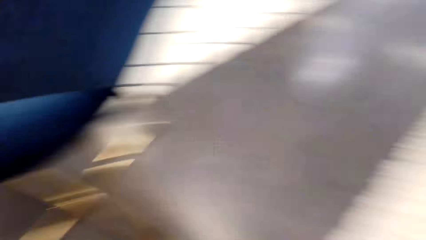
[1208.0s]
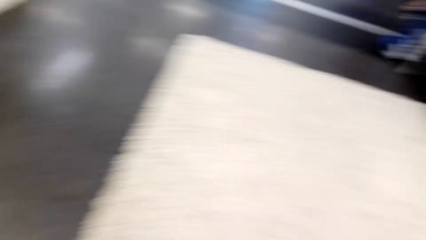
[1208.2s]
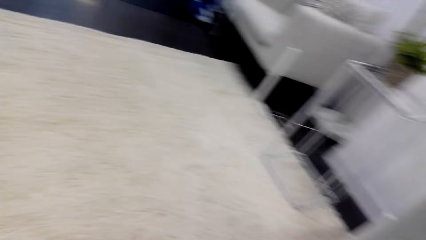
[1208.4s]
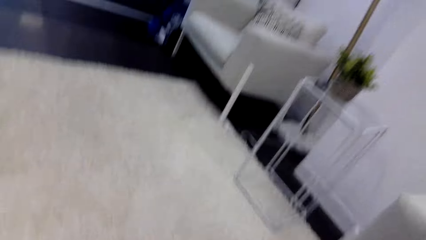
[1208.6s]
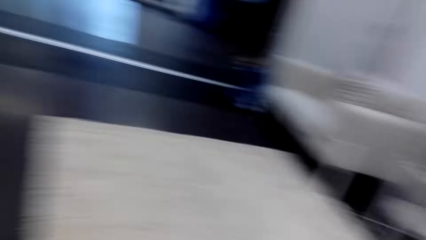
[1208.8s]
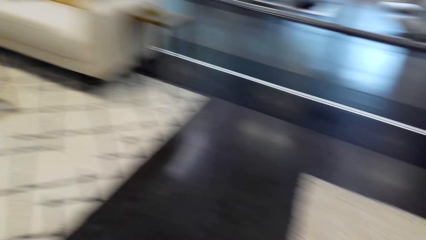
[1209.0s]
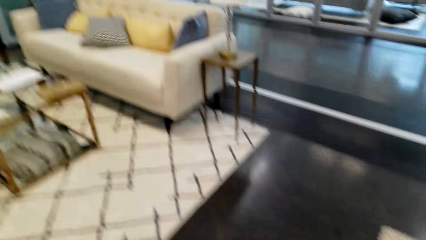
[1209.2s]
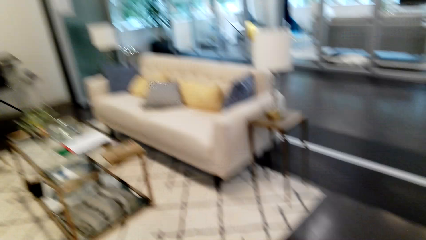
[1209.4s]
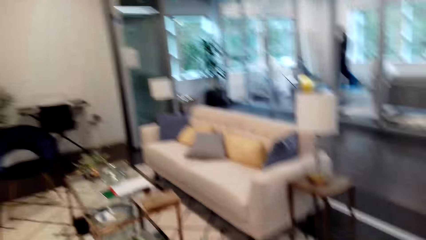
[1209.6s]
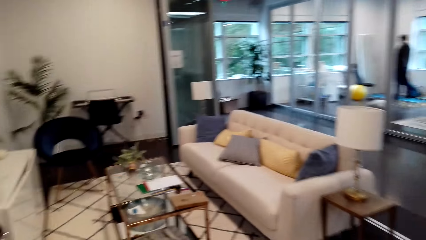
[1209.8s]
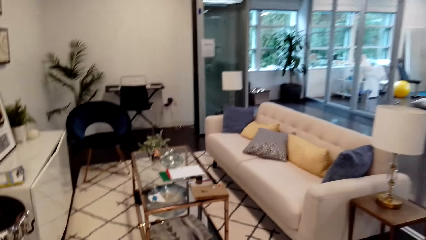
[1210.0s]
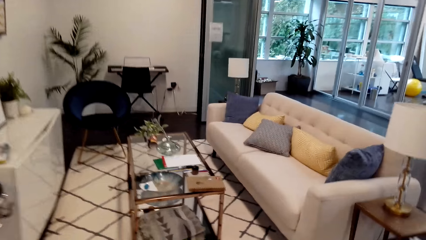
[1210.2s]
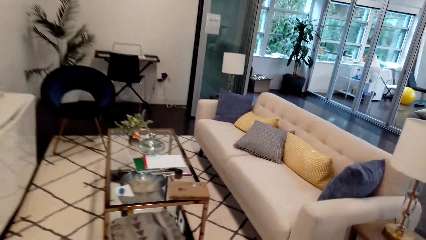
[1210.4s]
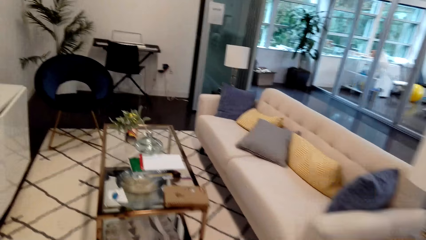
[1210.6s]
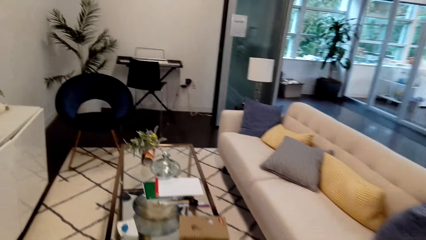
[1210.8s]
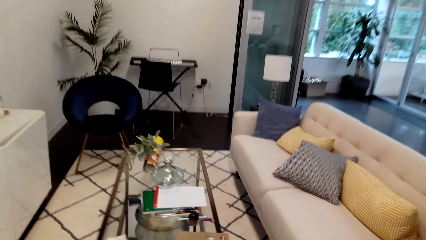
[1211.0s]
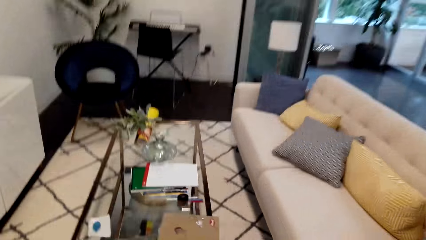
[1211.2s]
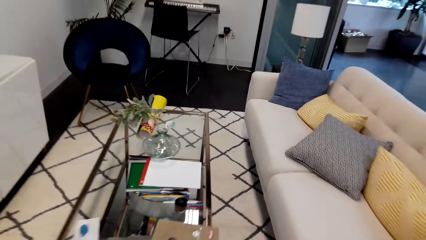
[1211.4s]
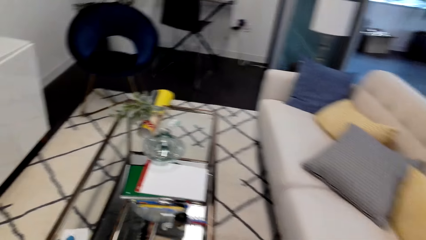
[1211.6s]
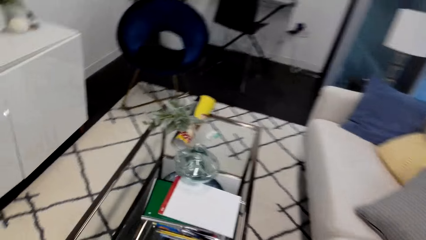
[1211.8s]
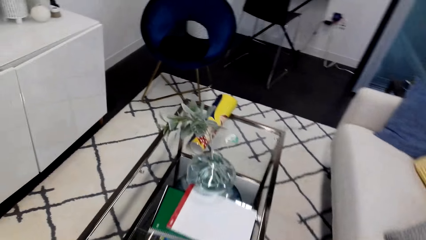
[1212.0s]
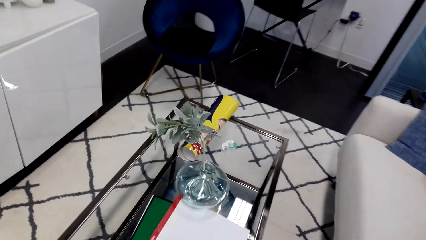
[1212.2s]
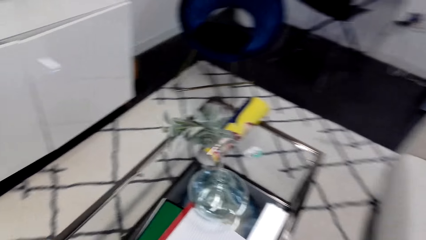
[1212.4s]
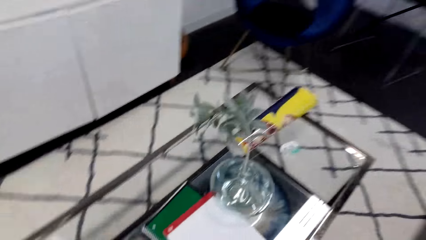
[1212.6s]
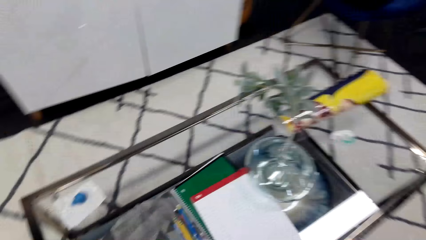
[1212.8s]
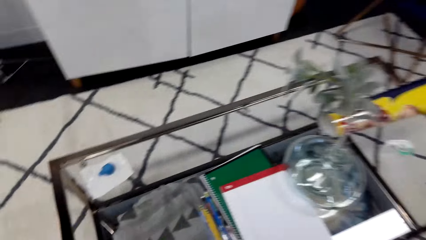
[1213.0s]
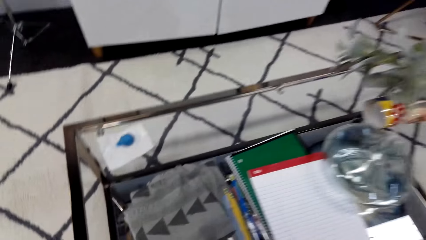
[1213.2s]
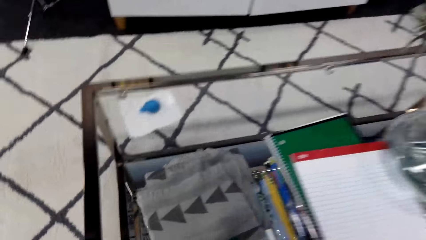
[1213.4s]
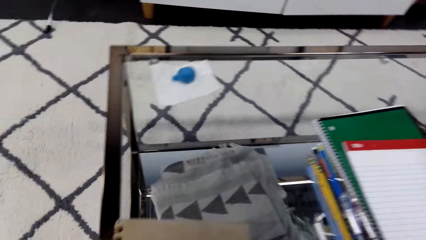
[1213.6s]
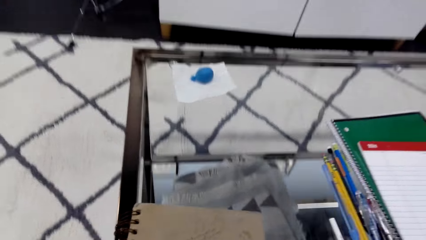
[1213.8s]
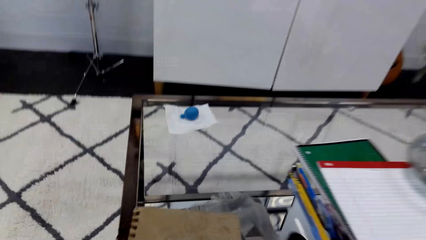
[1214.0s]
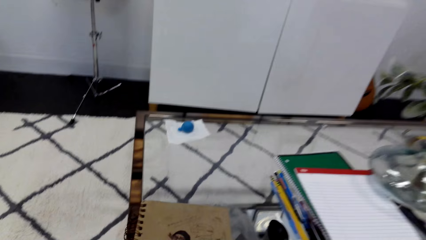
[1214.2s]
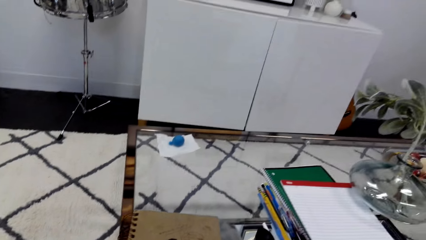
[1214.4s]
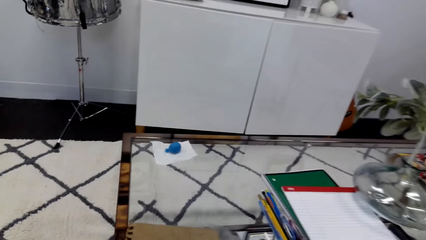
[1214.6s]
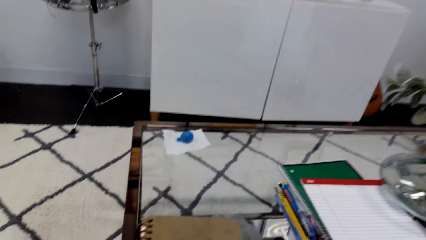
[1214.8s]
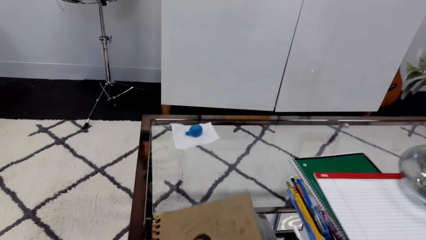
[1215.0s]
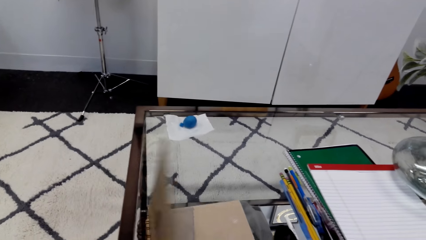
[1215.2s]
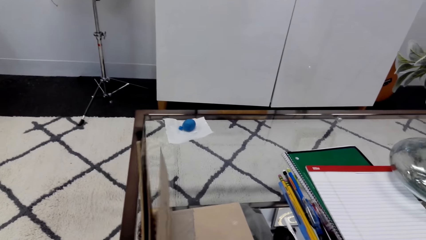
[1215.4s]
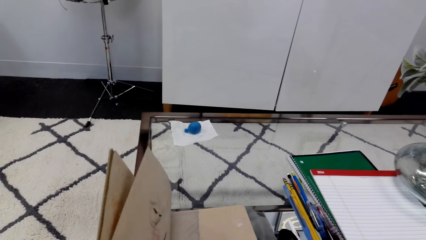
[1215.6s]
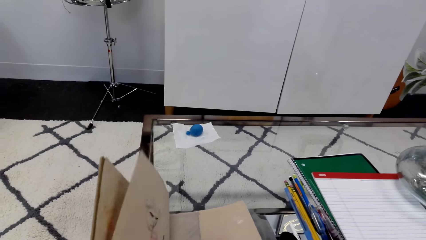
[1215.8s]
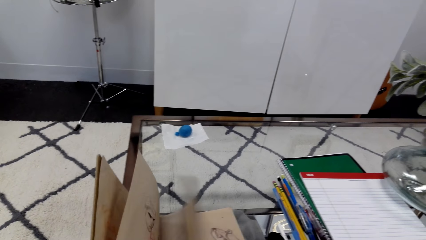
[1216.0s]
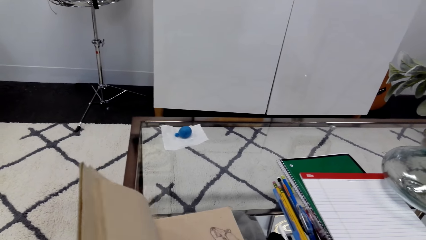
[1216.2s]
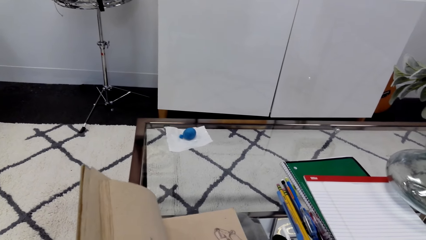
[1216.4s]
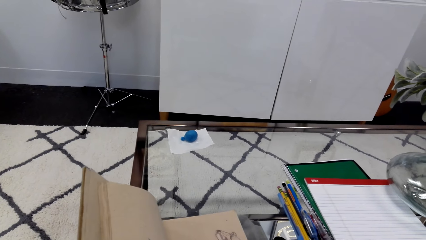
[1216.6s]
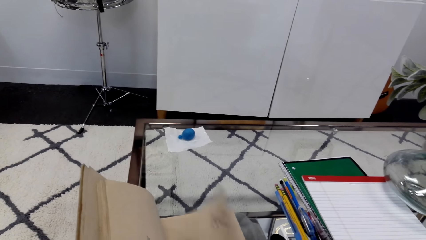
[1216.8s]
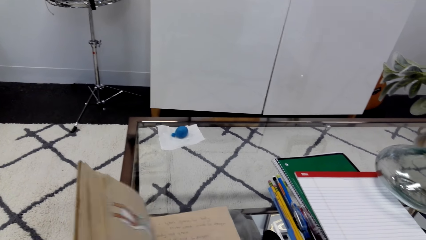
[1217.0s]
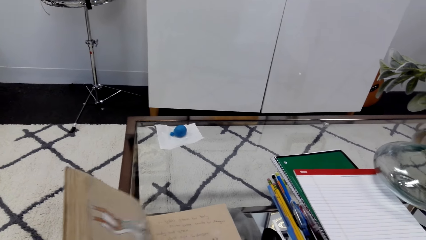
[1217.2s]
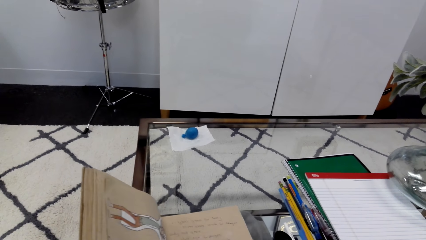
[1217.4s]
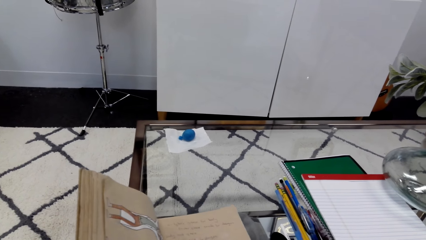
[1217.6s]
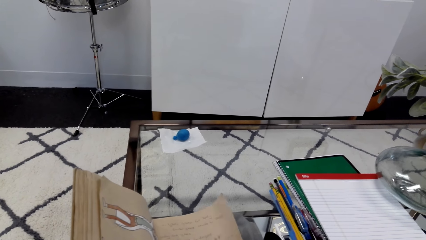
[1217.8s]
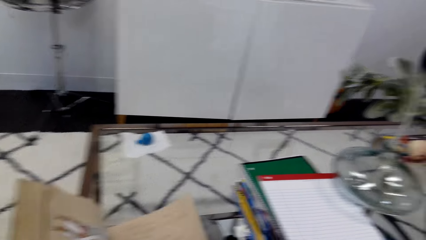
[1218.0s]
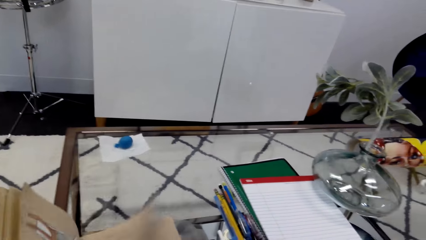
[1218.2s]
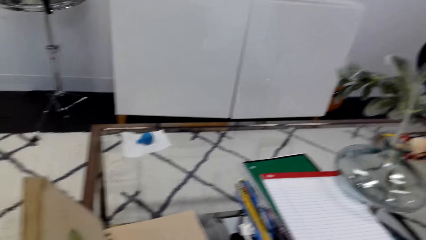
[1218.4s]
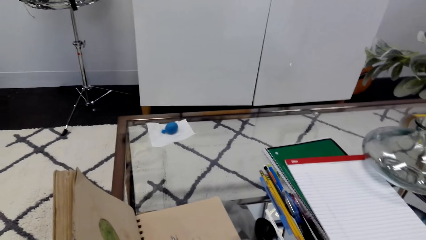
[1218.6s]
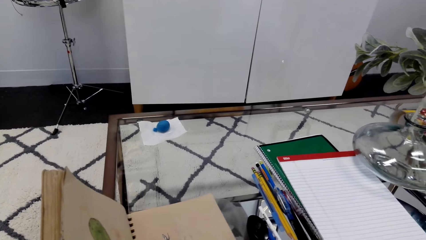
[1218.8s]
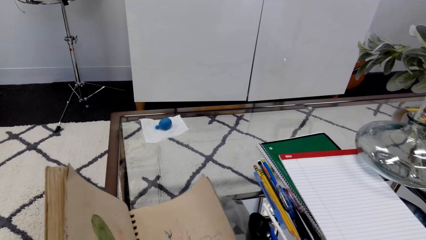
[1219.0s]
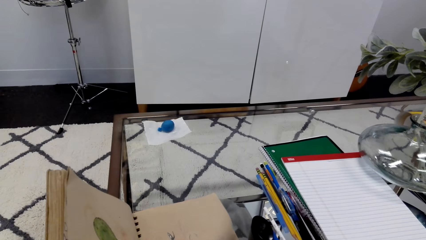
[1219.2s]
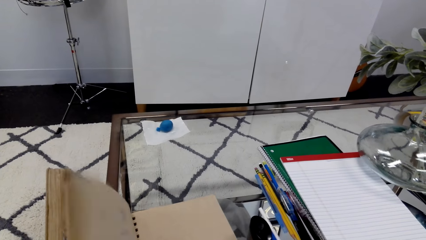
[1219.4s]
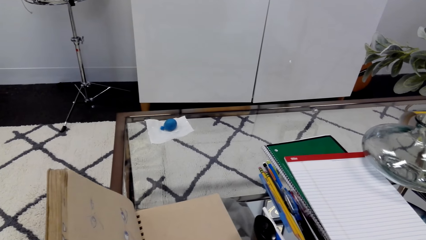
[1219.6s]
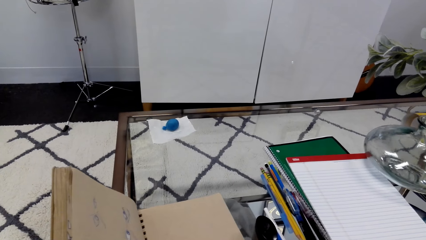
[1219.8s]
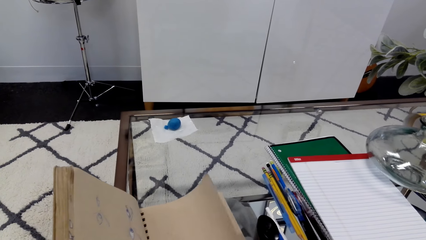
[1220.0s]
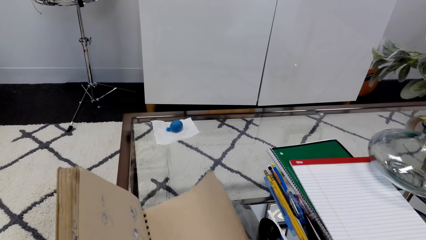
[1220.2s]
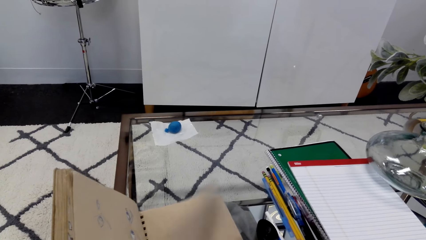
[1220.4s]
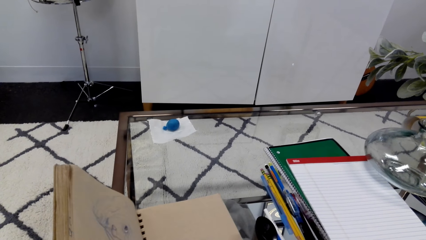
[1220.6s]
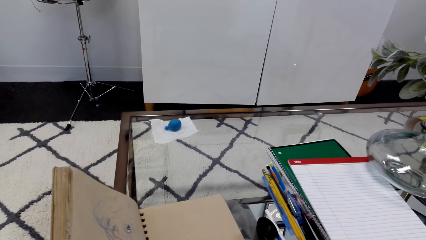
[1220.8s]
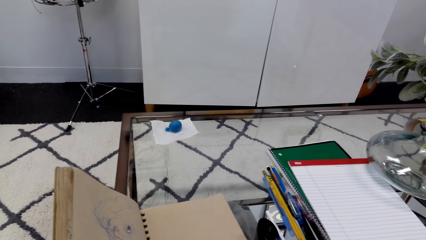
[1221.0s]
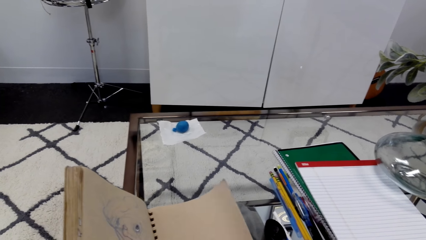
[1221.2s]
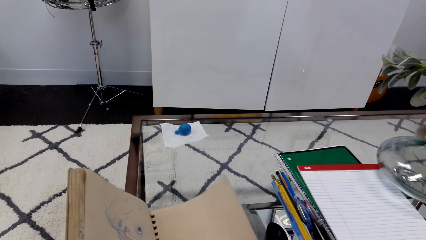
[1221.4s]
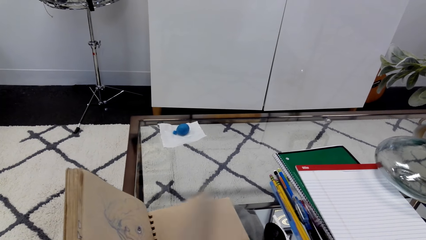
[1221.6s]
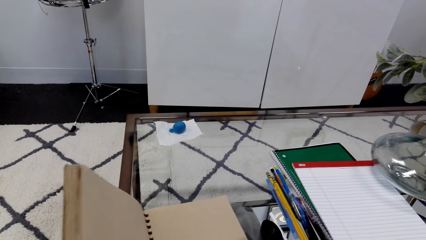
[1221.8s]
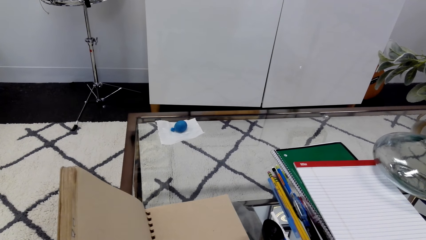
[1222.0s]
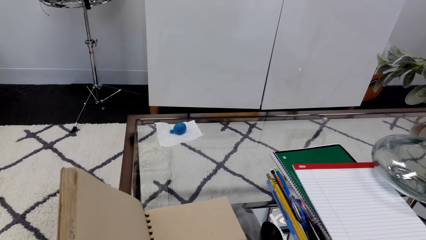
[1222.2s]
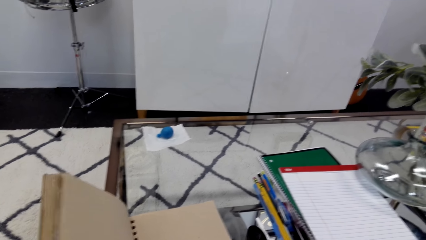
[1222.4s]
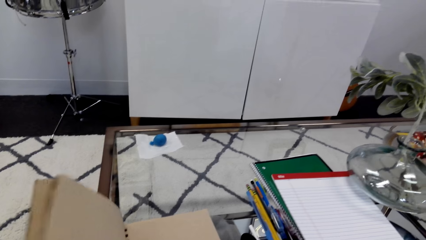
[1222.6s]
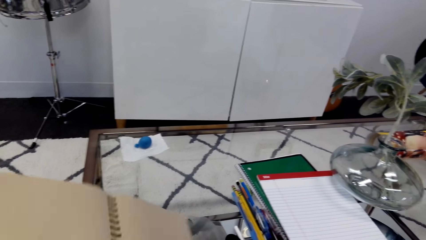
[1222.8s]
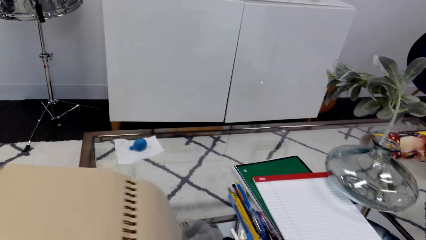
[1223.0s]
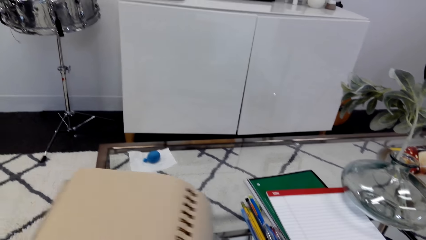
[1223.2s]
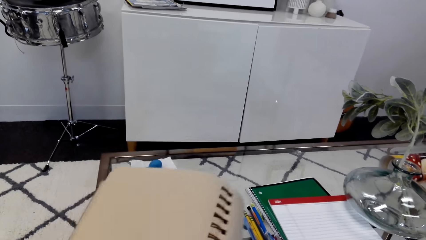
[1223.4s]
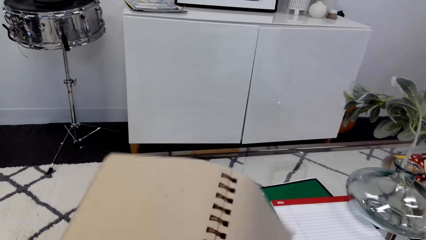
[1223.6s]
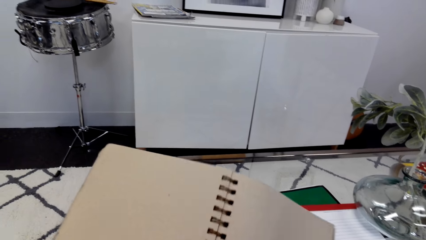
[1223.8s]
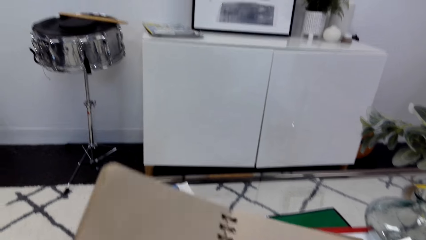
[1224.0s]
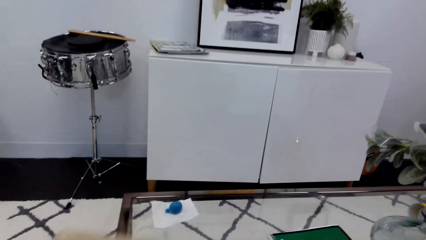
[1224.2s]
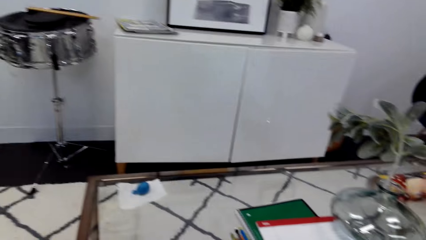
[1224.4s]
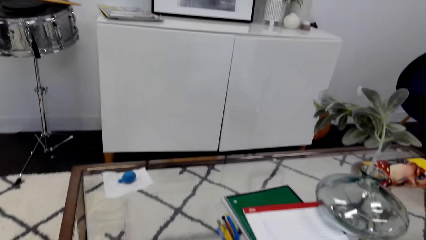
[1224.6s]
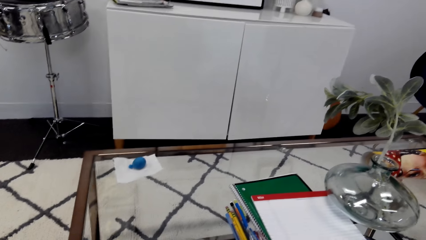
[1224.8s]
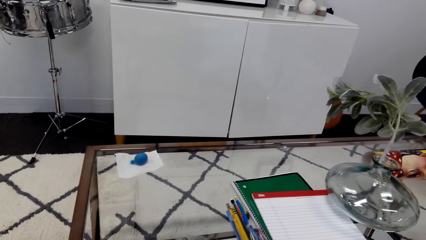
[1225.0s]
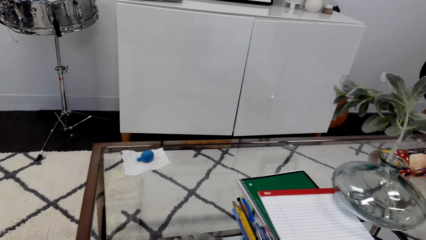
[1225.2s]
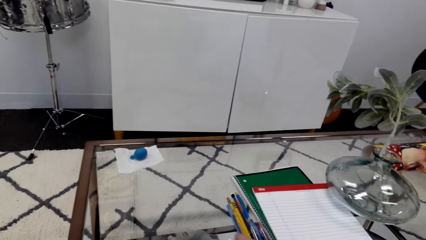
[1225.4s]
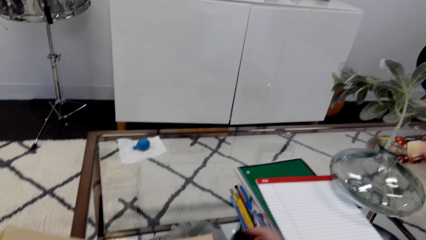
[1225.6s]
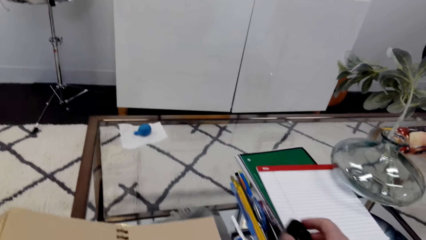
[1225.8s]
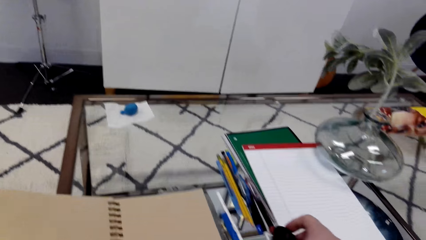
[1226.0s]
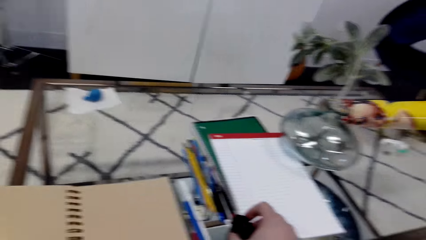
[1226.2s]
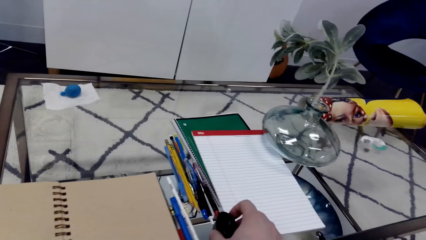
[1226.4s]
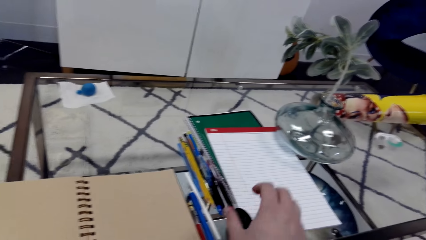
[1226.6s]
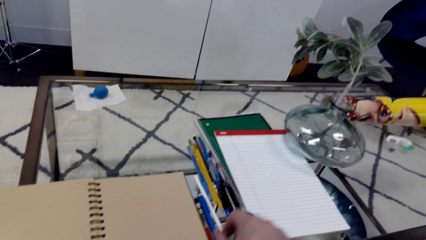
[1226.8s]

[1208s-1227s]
The camera wearer walks to the couch in the living room. They sit on the couch and open the book.
